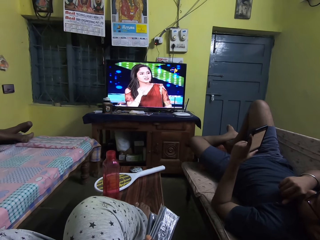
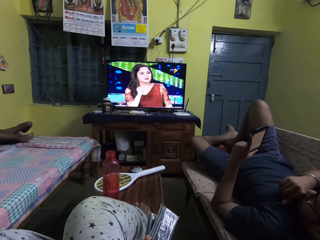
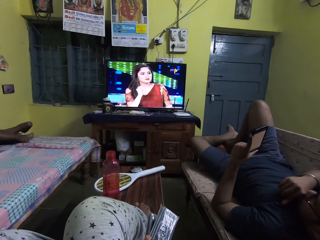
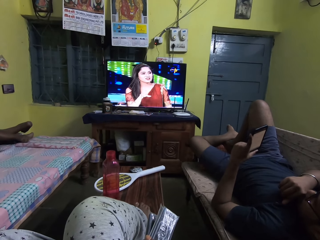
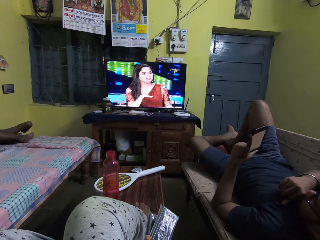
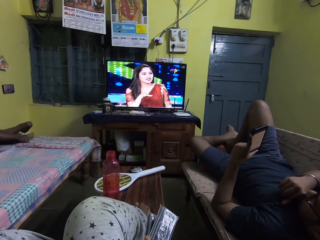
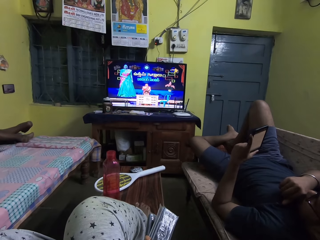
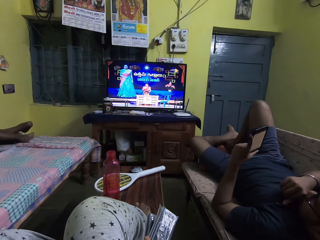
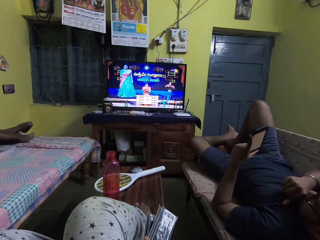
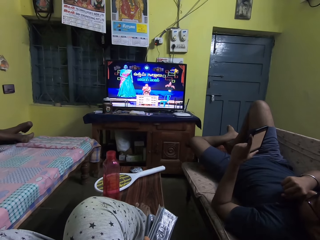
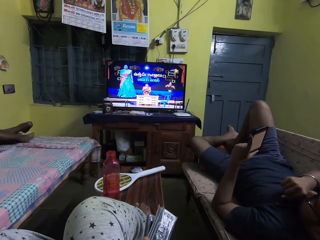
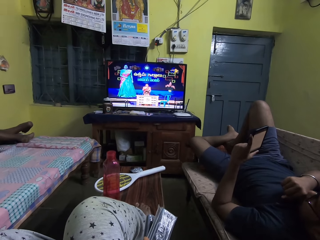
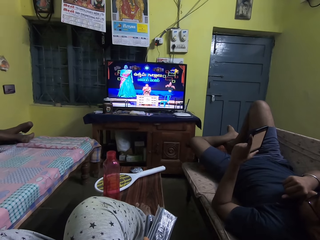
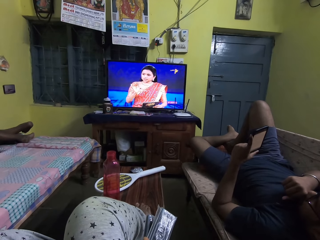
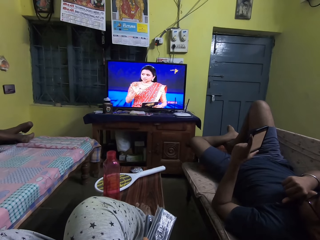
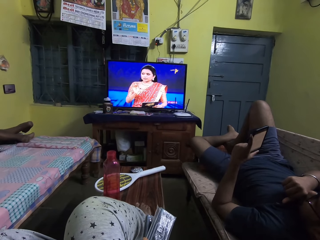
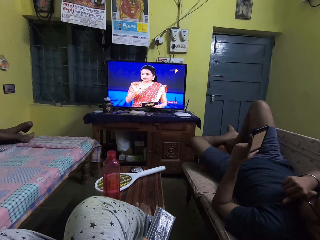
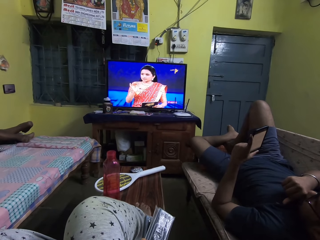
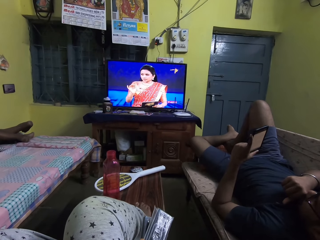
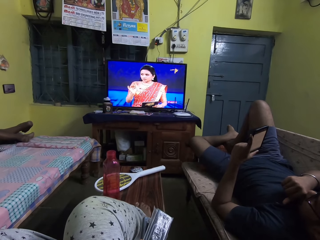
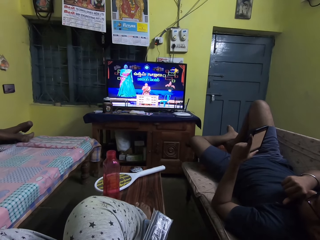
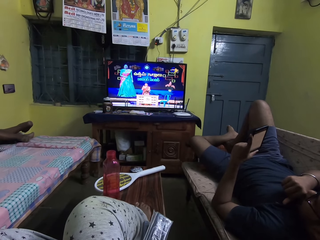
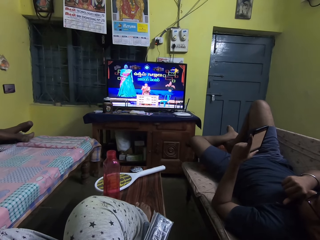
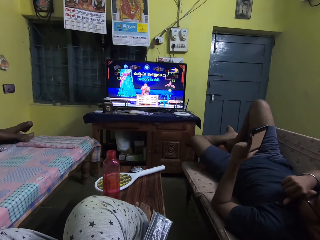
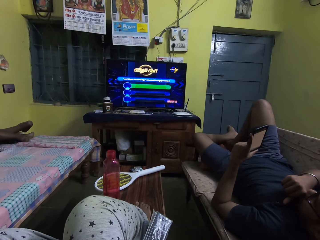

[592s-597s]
The camera wearer watches television. They move the remote.

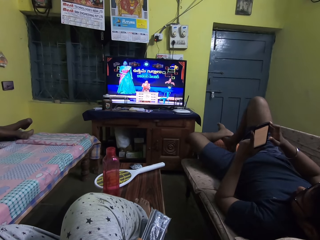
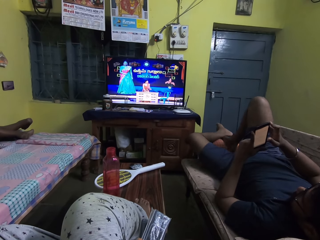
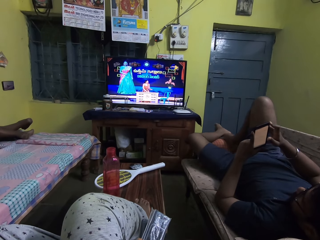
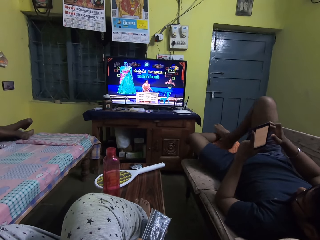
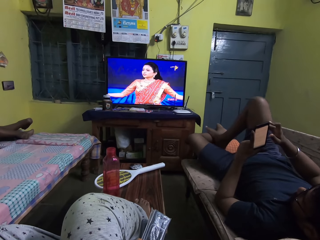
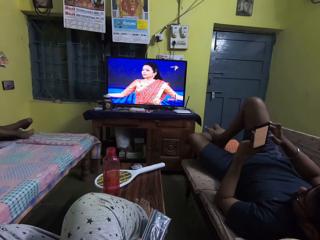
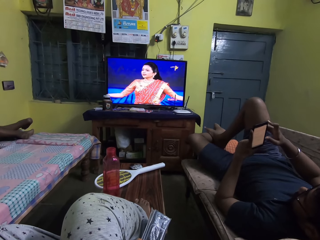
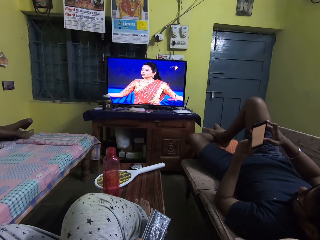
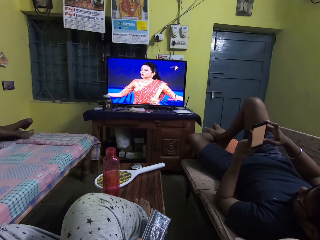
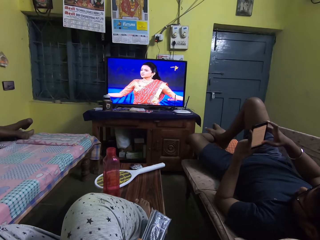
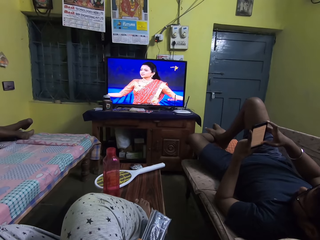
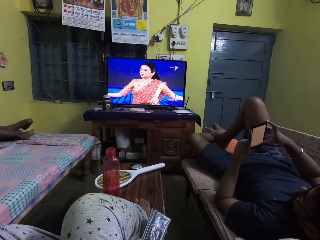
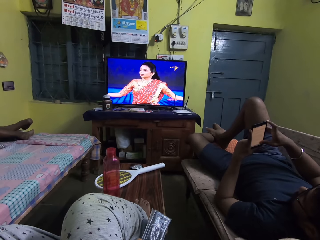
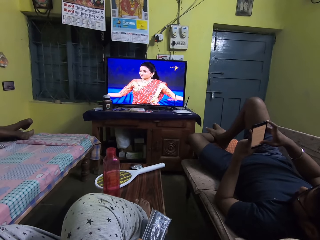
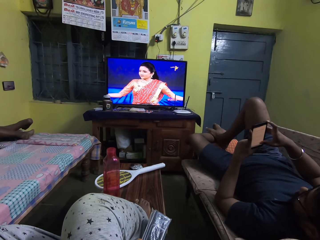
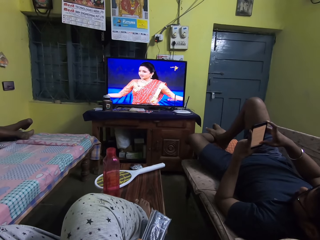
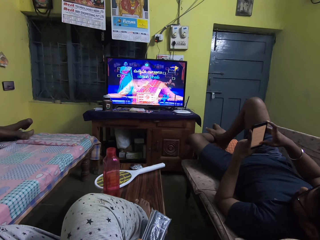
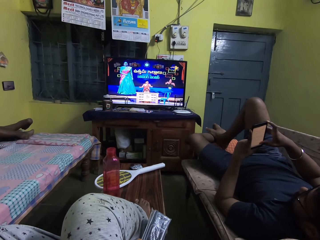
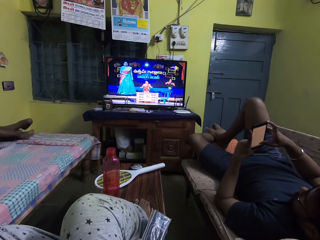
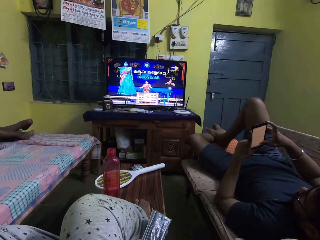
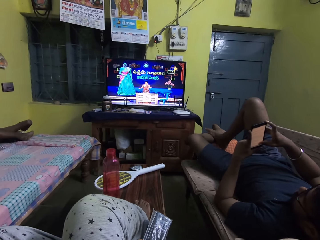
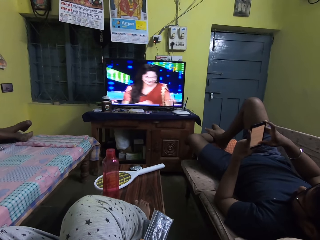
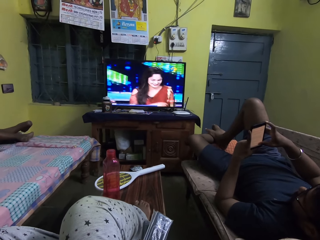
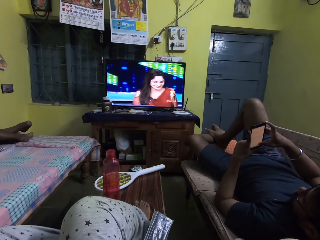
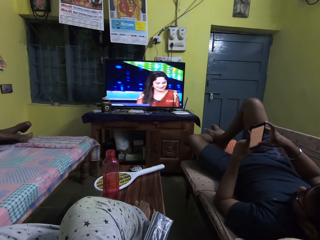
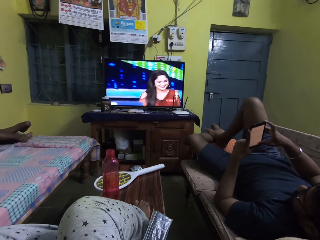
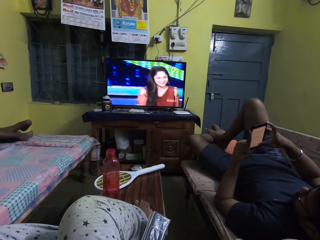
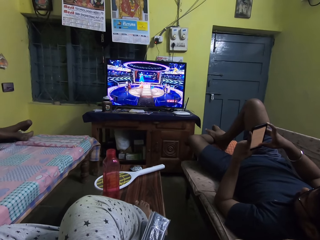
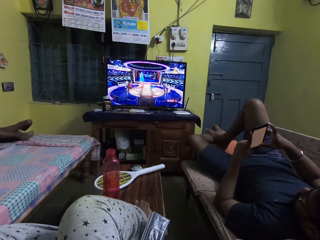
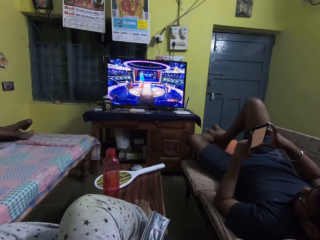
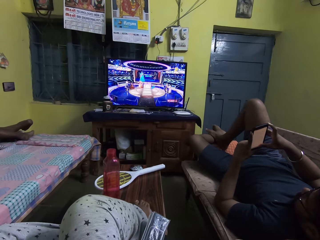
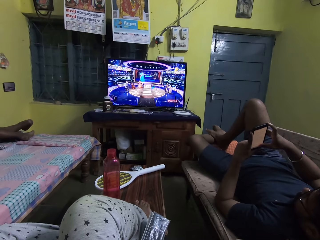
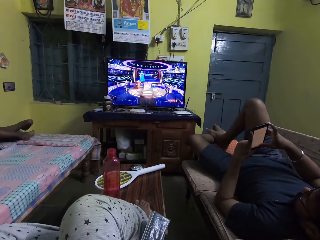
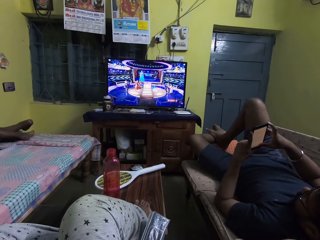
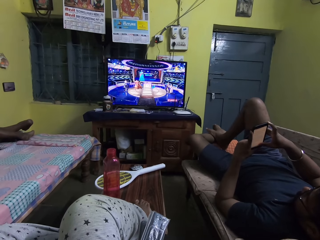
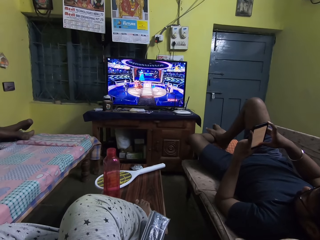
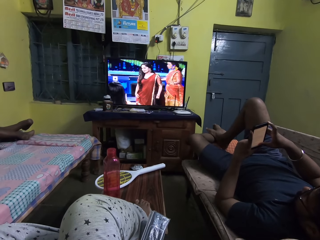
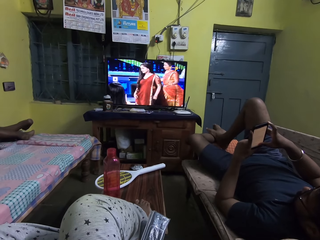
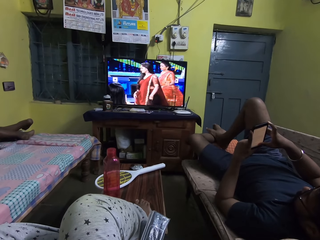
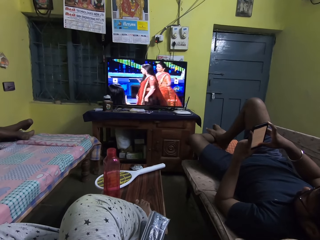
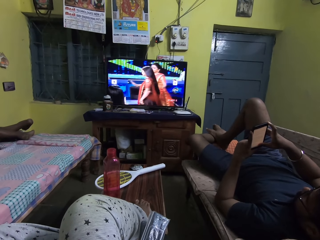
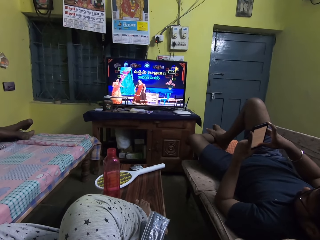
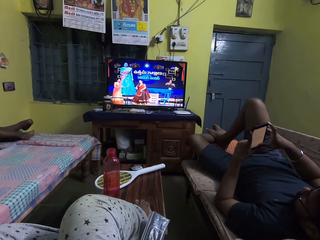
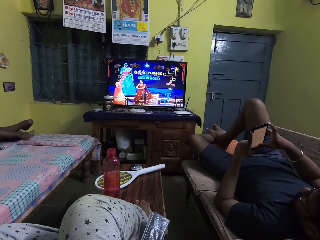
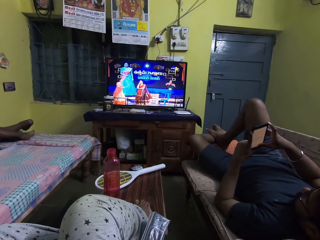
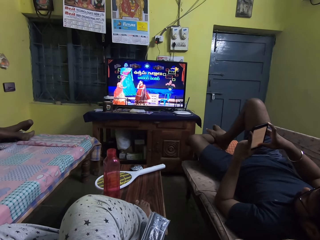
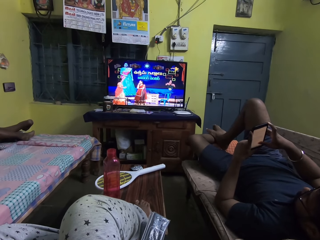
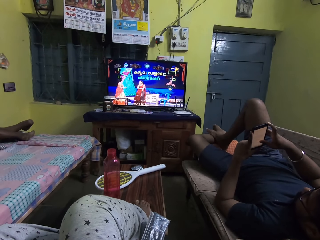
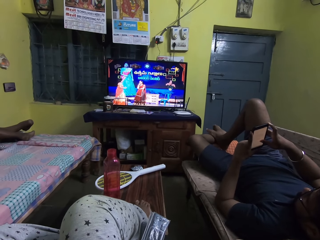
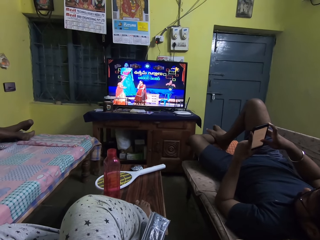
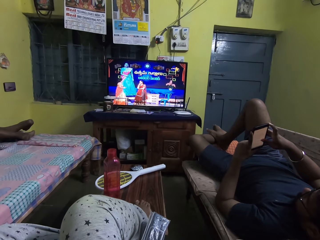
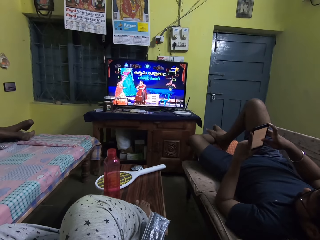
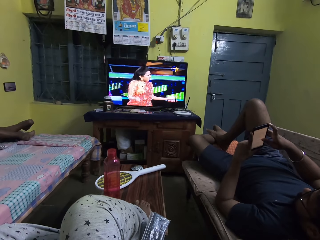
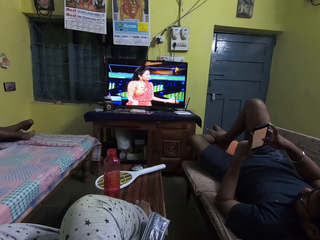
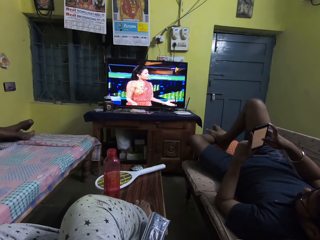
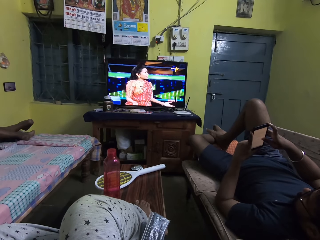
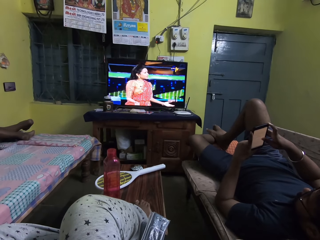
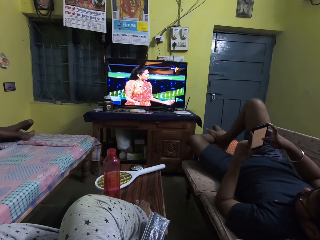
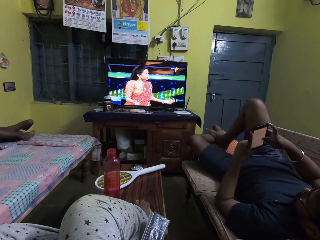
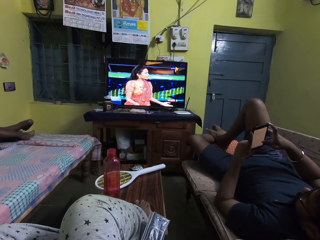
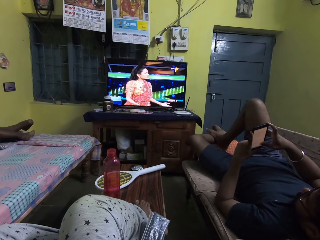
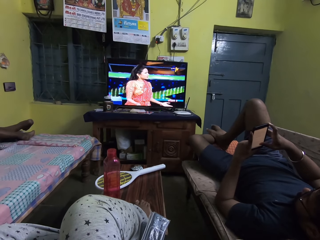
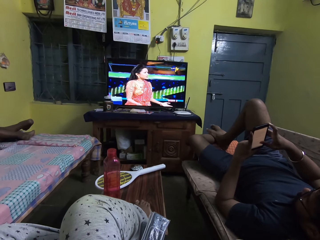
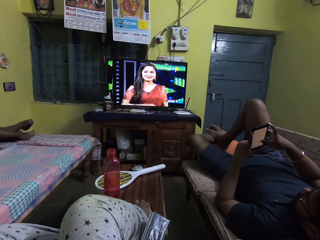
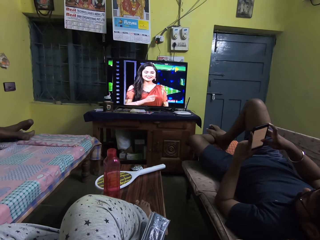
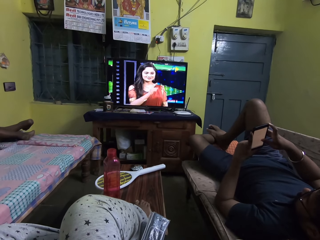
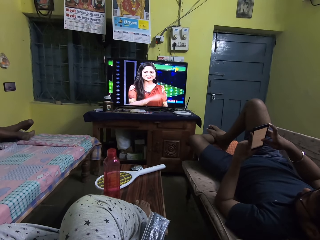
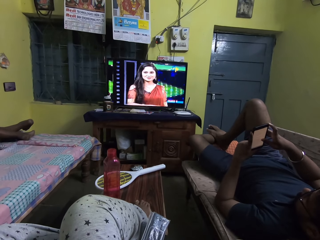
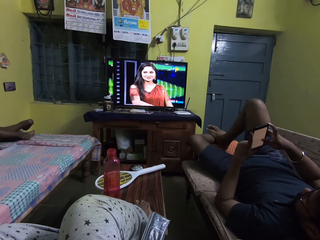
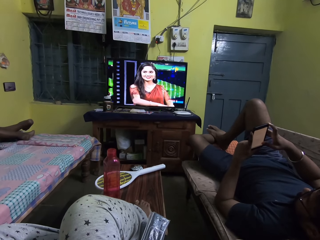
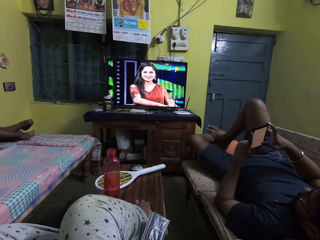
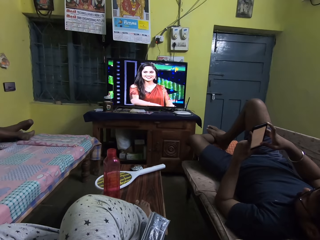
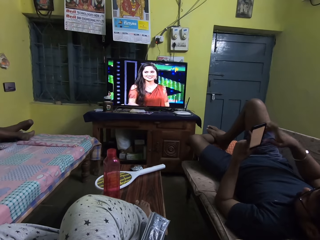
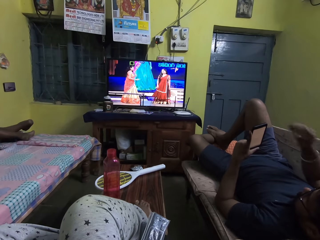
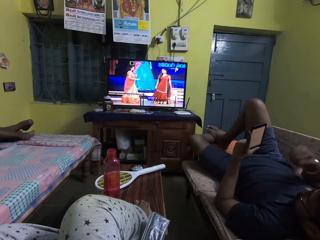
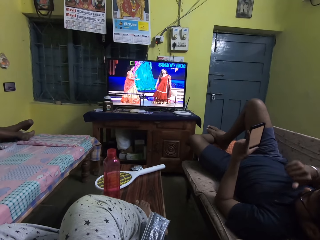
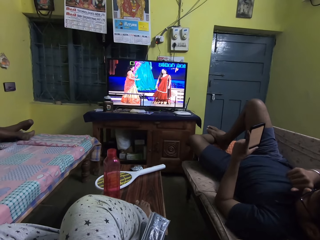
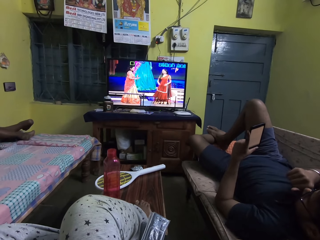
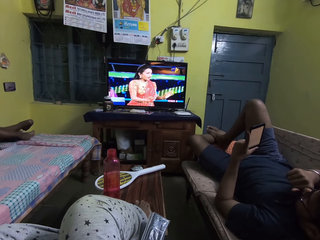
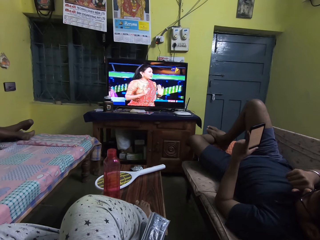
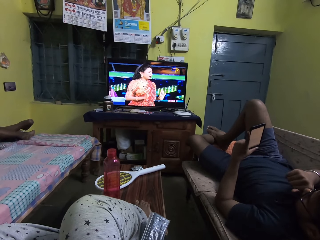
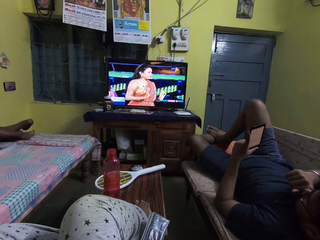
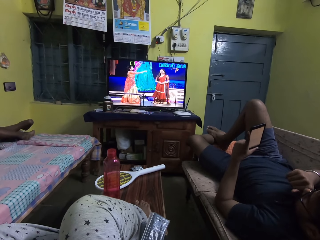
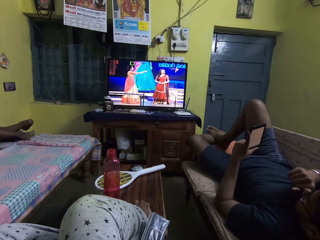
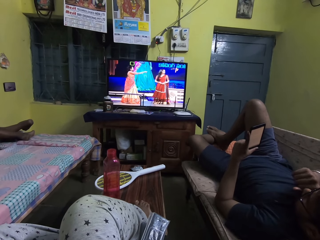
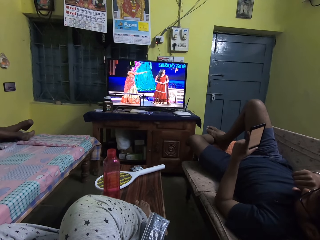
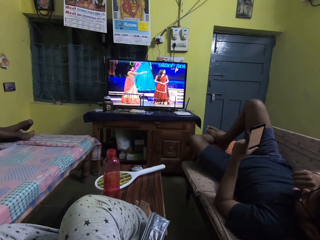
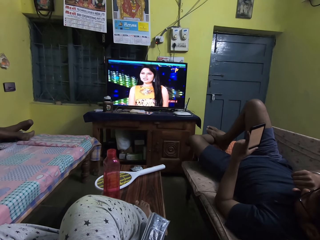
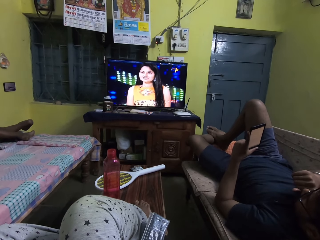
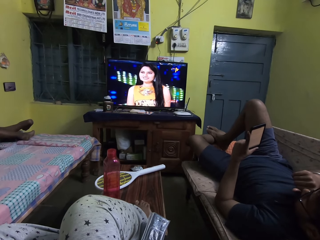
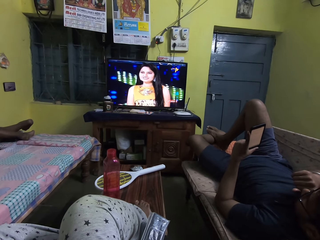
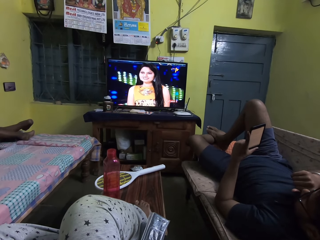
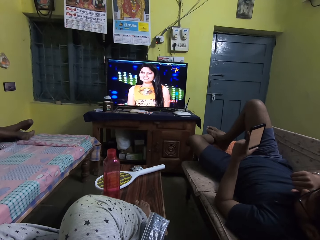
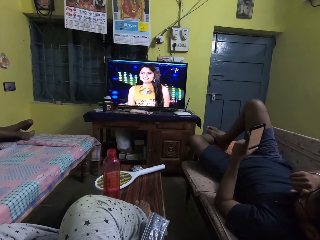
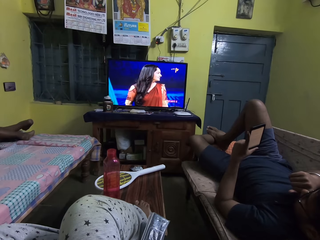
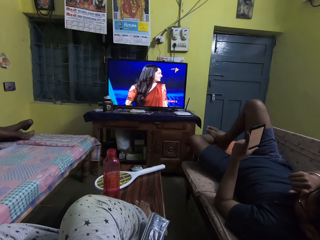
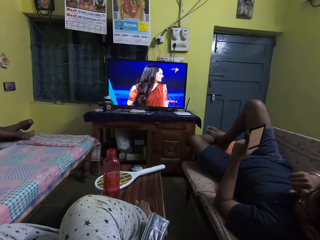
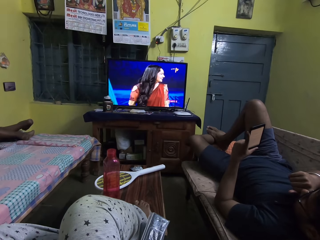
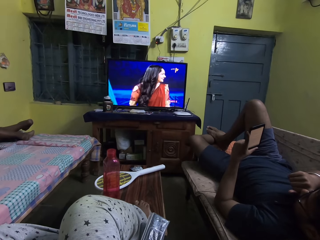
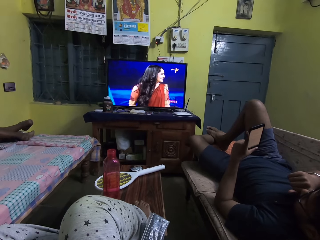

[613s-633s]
The man puts the right foot on top of the left foot and looks at the phone. The camera wearer moves the left foot and watches television. The man scrolls the phone. The man holds the phone with his left hand. The camera wearer puts a hand on the mouth. The man looks at the phone.
